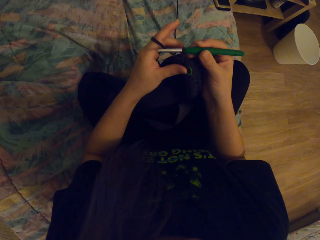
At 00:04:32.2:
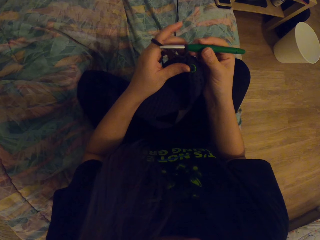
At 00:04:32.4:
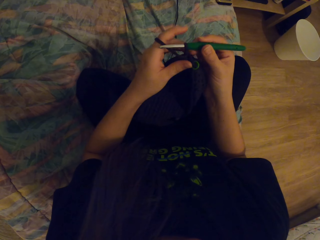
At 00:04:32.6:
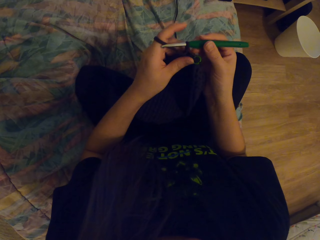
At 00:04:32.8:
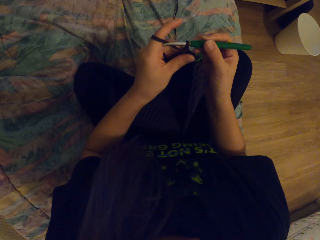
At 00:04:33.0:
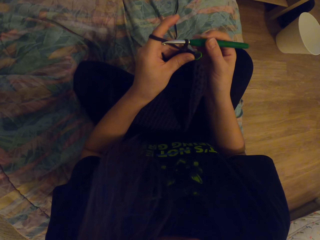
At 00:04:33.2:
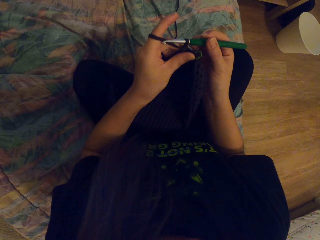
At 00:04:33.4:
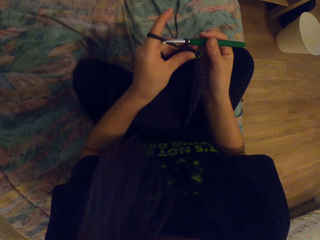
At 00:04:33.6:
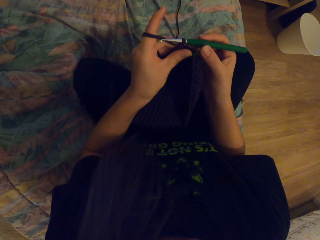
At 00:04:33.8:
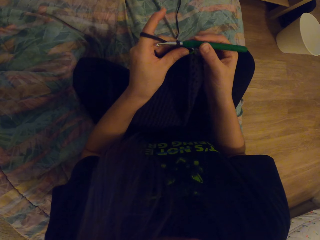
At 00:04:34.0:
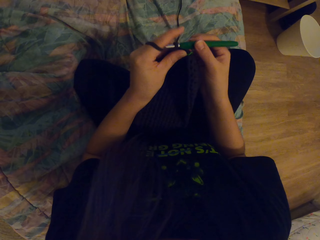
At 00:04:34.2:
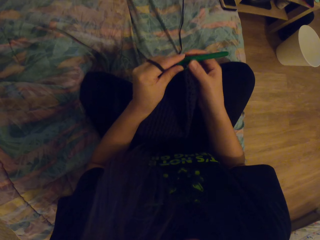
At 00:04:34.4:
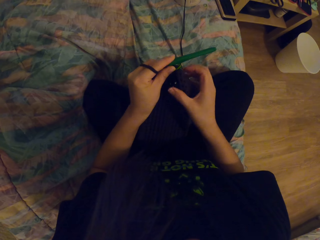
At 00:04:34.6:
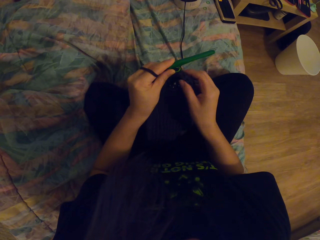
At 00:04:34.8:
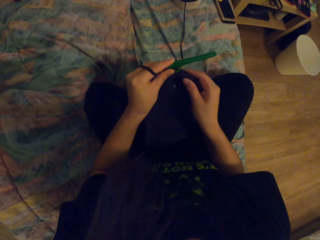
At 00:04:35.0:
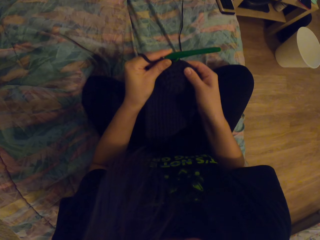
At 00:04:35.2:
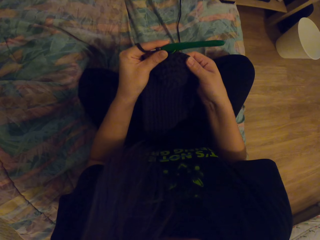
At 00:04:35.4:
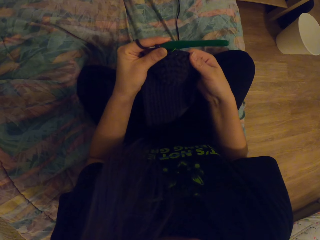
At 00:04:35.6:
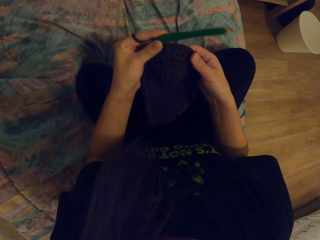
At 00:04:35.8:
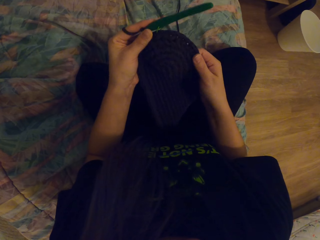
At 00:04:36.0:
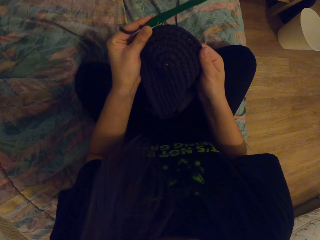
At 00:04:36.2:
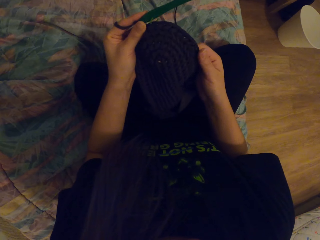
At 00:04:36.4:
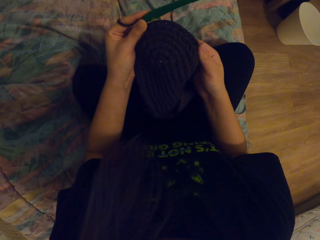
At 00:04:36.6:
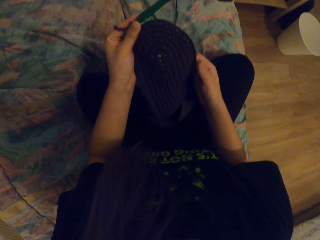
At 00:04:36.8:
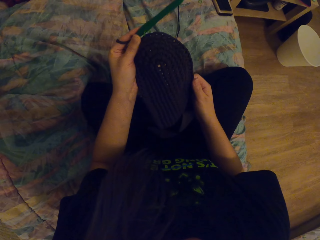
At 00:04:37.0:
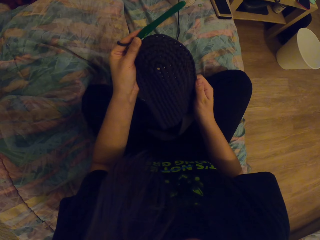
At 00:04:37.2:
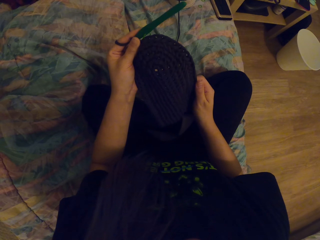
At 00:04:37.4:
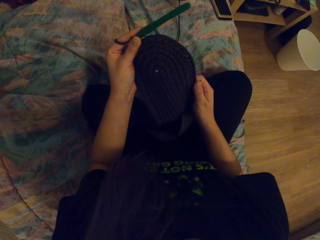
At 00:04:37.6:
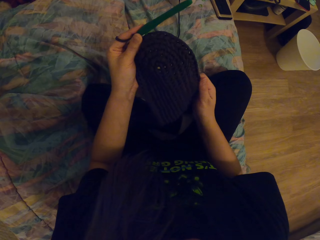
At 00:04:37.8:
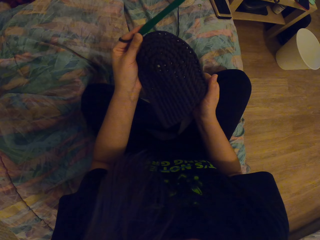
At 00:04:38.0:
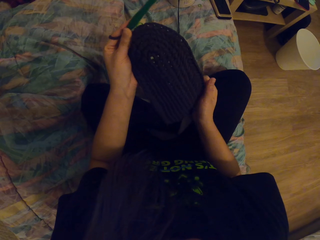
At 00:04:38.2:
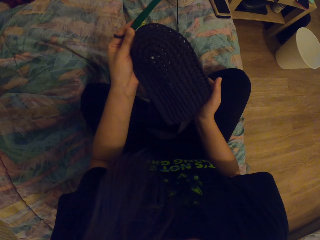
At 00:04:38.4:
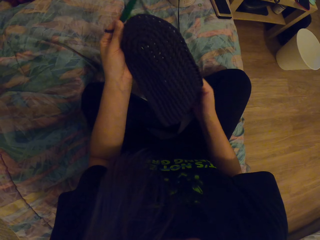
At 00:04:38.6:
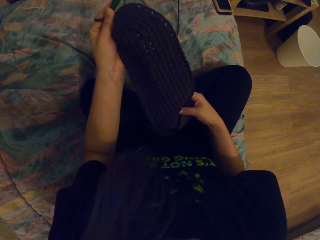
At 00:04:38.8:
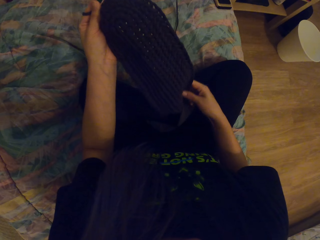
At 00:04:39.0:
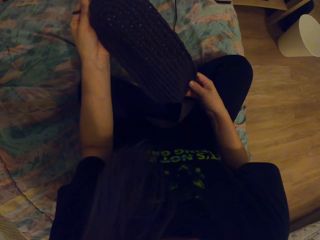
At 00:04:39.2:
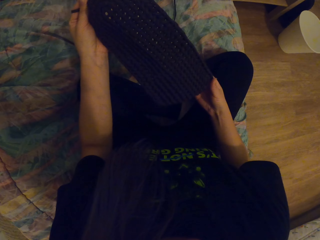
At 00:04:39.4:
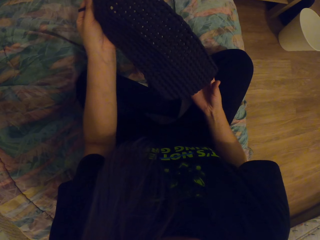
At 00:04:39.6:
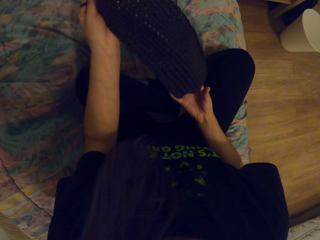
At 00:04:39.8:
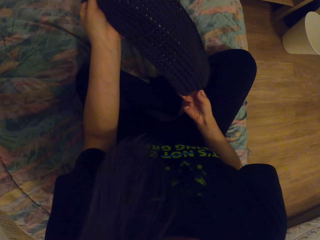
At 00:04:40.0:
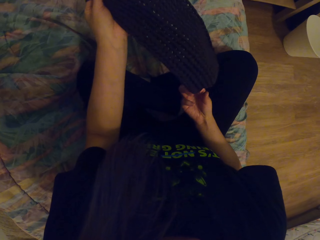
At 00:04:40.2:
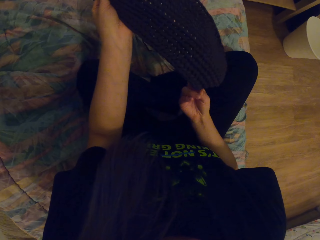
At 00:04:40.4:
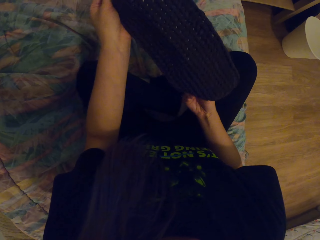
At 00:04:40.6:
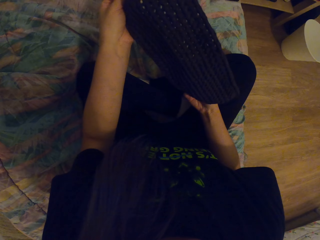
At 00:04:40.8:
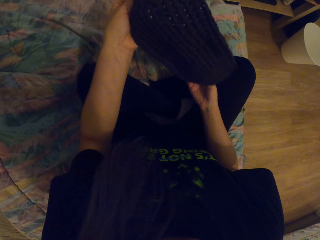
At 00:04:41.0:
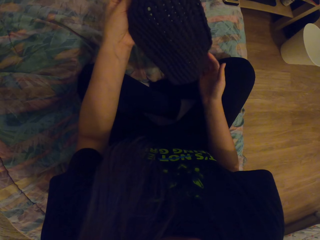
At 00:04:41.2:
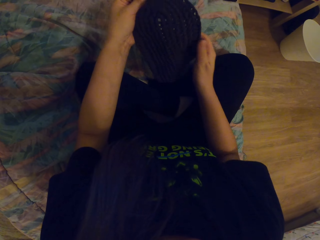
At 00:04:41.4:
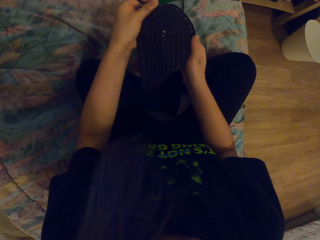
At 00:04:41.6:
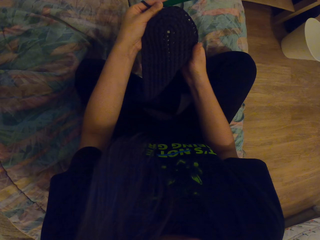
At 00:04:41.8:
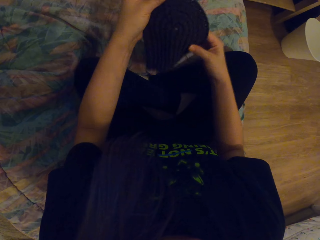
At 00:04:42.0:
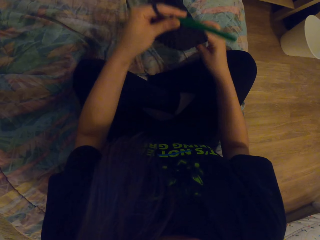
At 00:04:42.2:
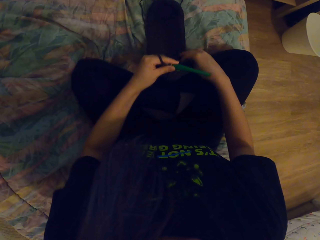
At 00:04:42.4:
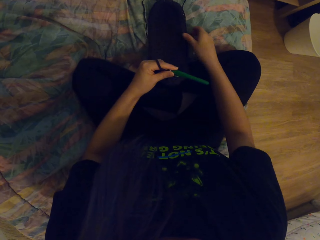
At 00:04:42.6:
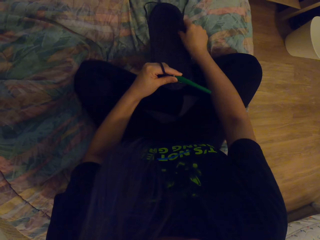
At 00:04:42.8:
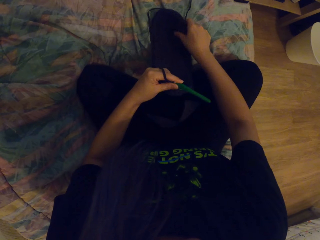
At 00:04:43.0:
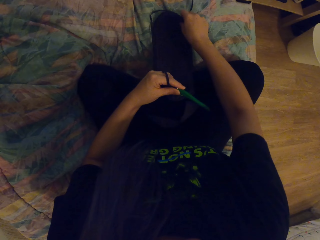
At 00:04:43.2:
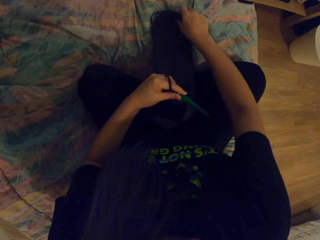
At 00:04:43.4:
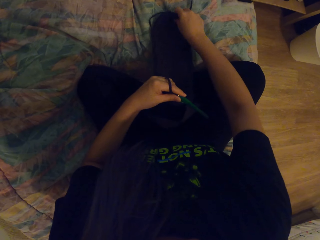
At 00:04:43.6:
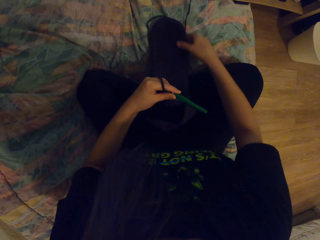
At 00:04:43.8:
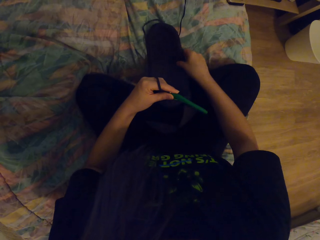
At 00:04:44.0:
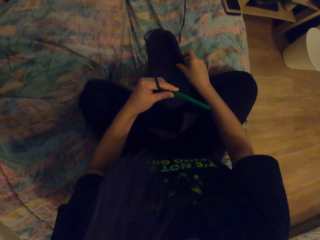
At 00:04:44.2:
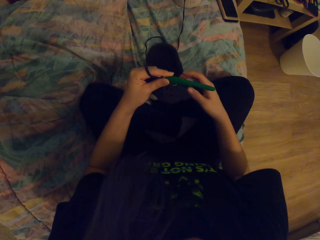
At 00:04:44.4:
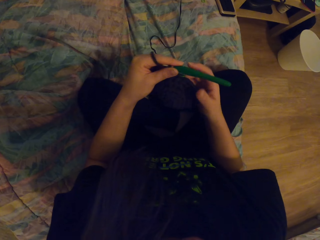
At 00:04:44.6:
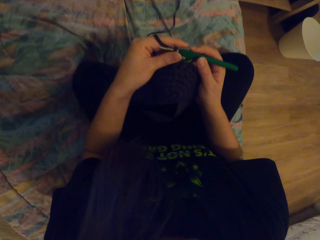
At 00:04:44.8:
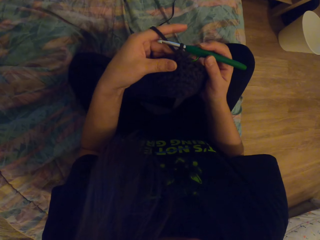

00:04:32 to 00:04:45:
The camera wearer touches the fabric. They turn the fabric inside out. They move the fabric down and touch the fabric.

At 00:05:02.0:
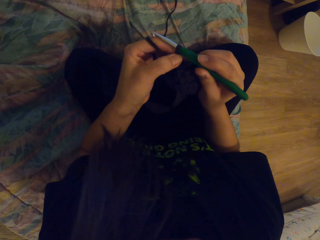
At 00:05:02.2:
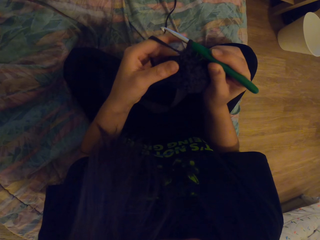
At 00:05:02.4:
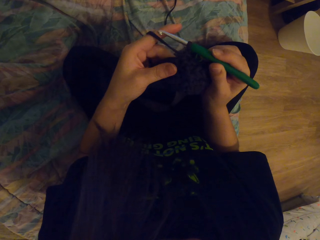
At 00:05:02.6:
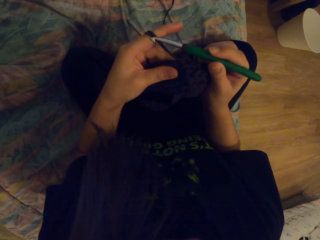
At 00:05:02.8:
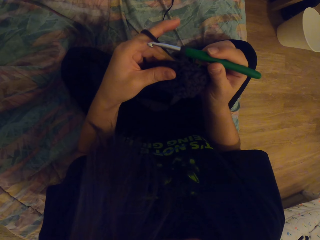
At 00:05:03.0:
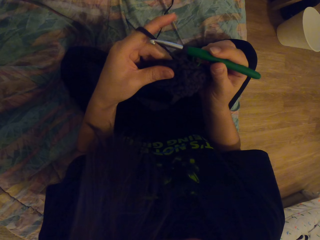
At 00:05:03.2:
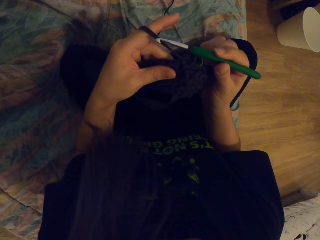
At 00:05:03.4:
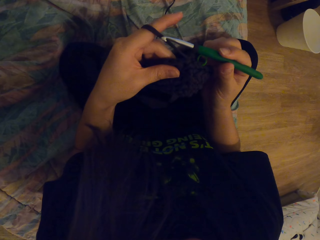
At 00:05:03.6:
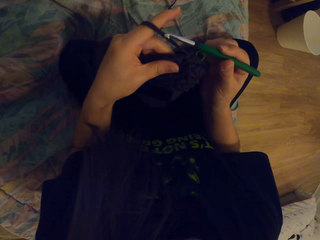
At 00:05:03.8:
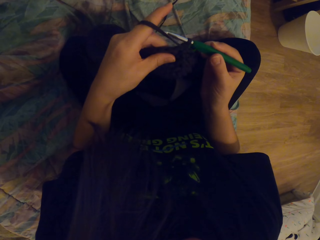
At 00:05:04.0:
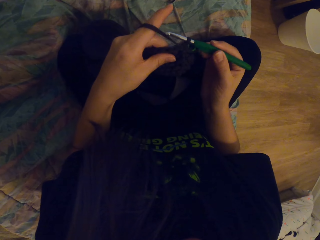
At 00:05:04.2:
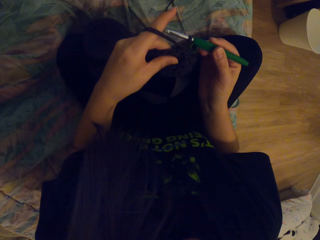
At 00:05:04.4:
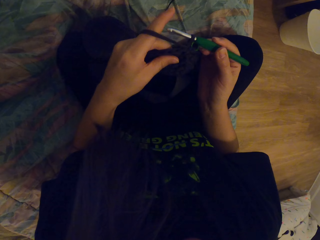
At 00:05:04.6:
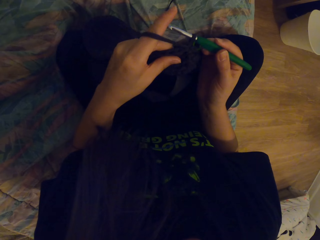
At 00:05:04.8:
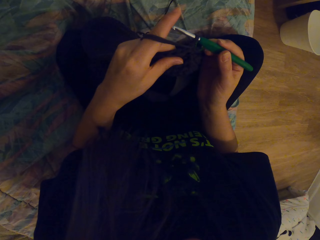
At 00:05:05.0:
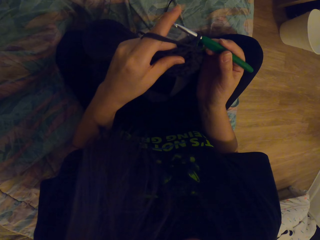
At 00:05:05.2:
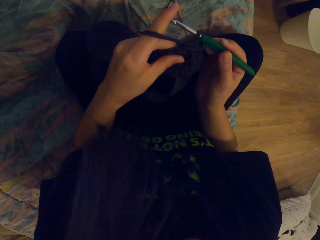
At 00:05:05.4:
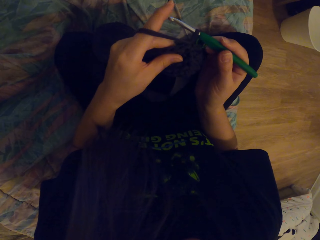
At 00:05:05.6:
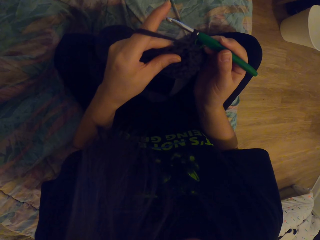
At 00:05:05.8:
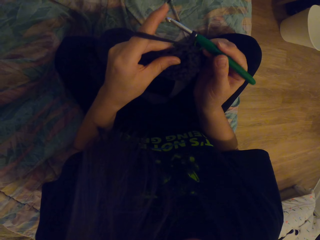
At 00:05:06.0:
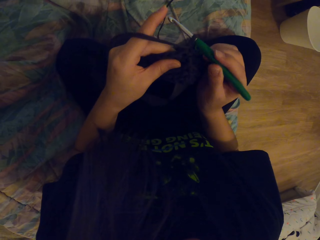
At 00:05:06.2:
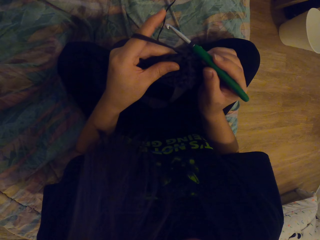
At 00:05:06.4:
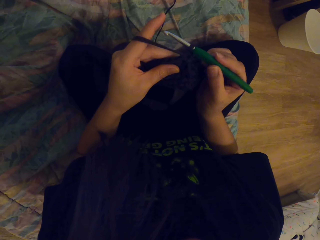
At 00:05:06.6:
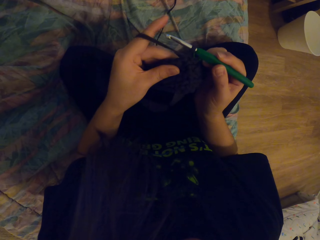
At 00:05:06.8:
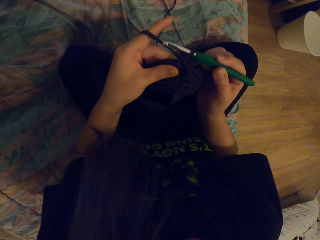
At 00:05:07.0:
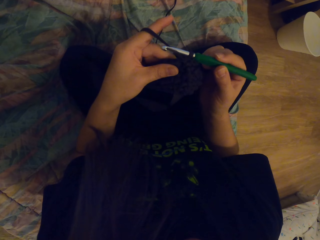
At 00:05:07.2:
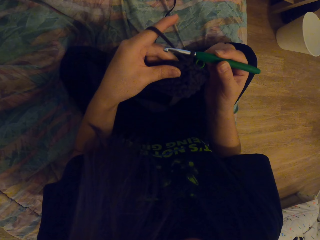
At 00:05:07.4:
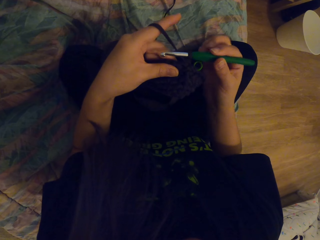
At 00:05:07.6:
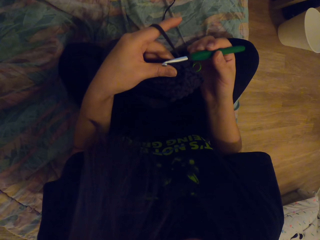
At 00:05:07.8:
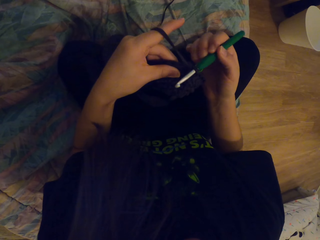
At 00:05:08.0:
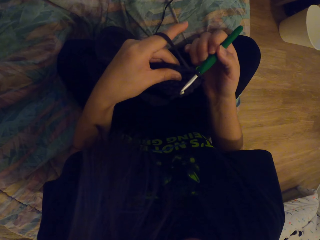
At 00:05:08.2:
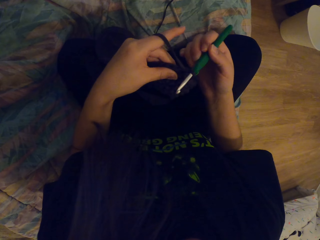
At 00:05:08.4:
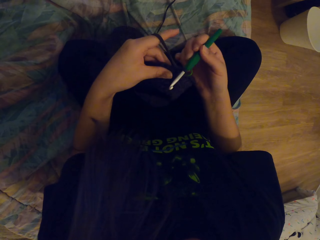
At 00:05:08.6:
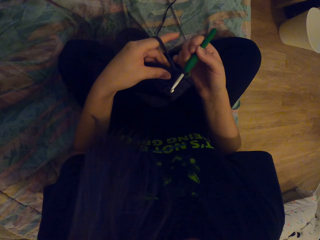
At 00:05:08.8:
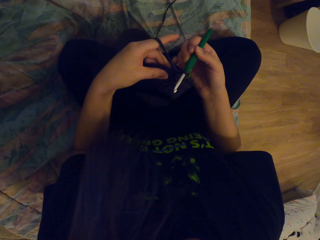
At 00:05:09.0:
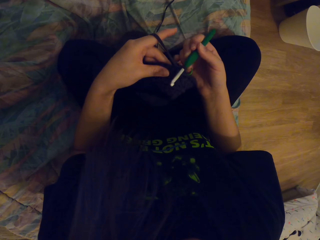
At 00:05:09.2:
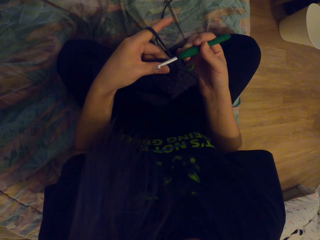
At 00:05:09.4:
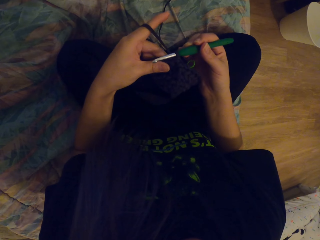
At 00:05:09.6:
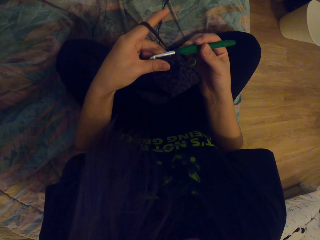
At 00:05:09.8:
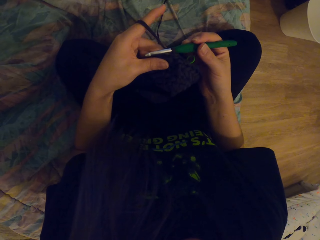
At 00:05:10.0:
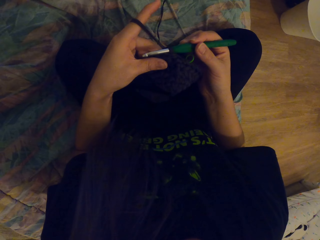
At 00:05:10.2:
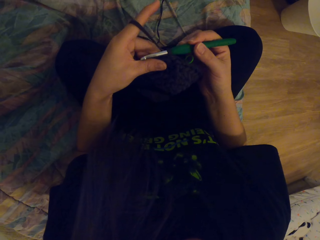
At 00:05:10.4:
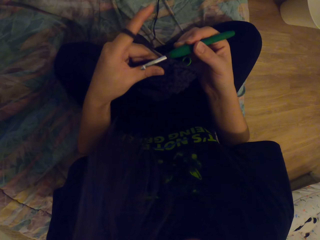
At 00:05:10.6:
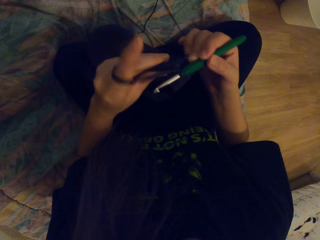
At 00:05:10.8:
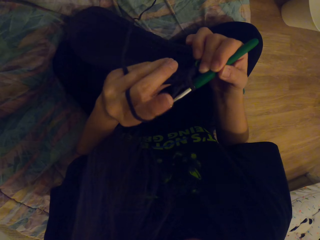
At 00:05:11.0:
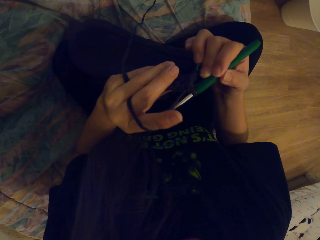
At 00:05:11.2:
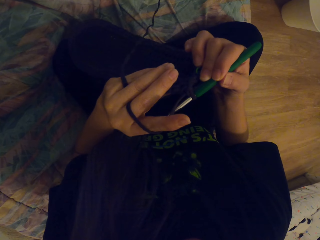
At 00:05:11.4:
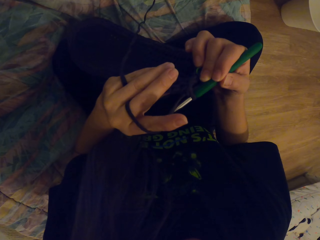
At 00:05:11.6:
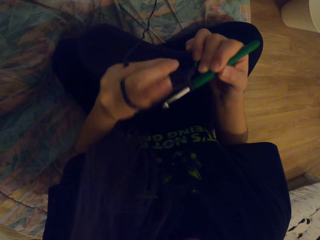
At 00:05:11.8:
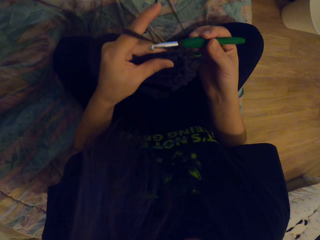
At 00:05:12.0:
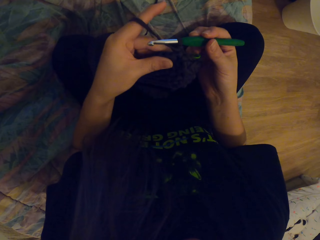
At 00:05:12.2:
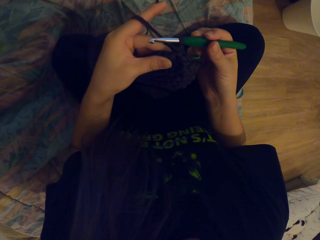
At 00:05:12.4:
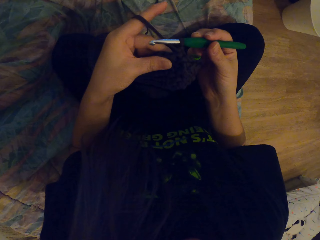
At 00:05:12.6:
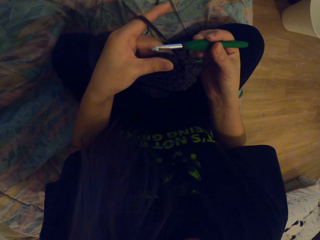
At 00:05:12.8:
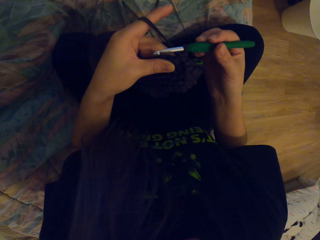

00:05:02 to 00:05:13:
The camera wearer moves the crochet. They look at the fabric. They turn the fabric on the hand.
